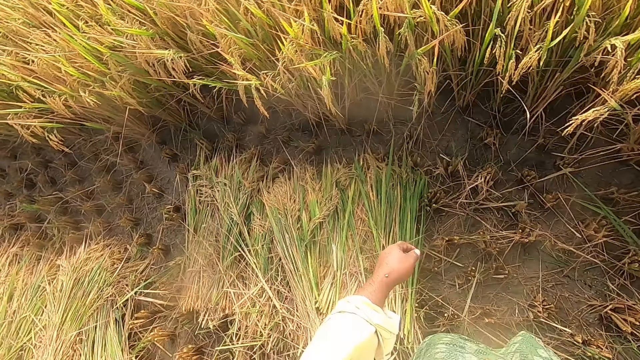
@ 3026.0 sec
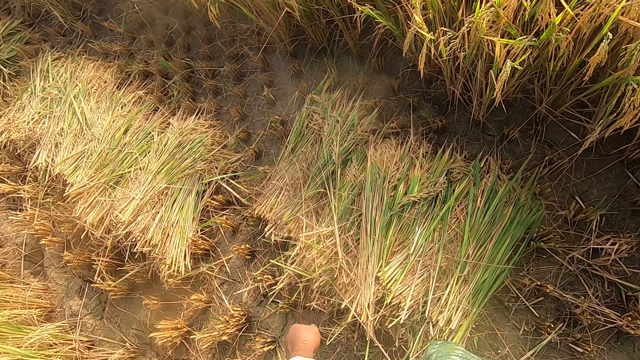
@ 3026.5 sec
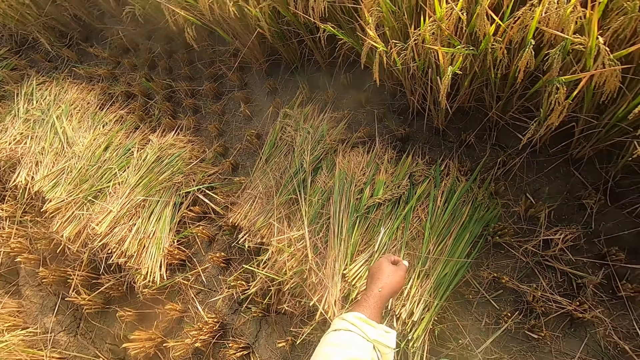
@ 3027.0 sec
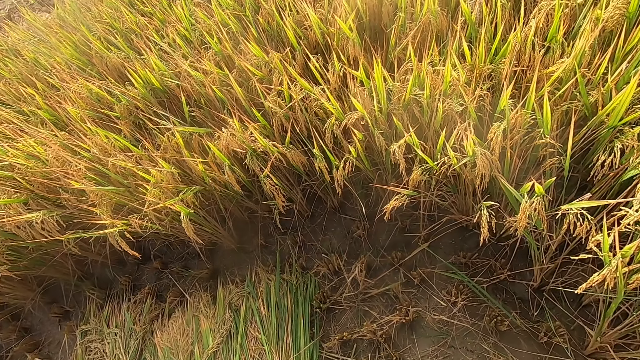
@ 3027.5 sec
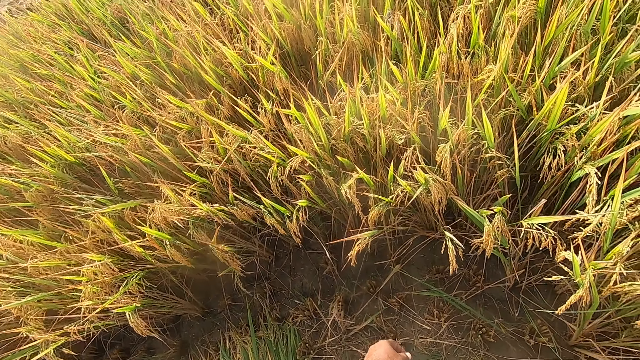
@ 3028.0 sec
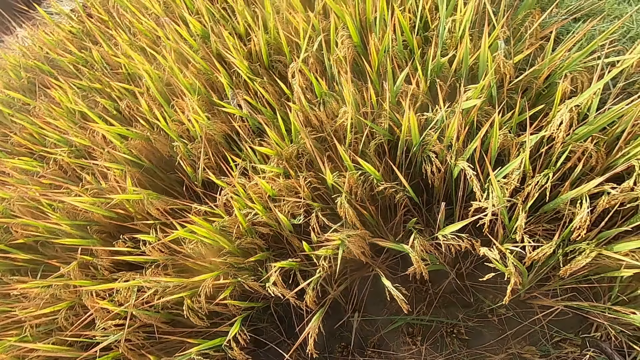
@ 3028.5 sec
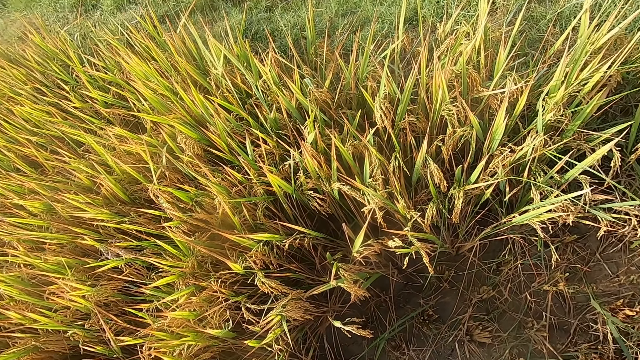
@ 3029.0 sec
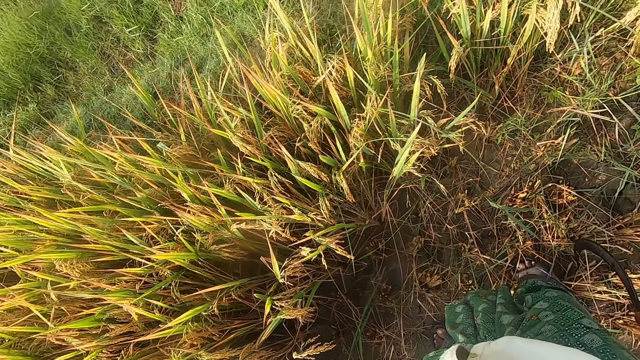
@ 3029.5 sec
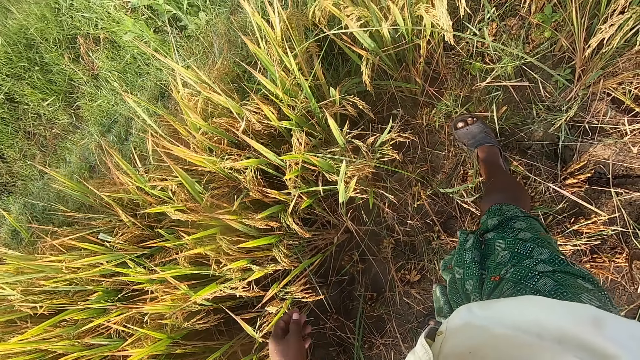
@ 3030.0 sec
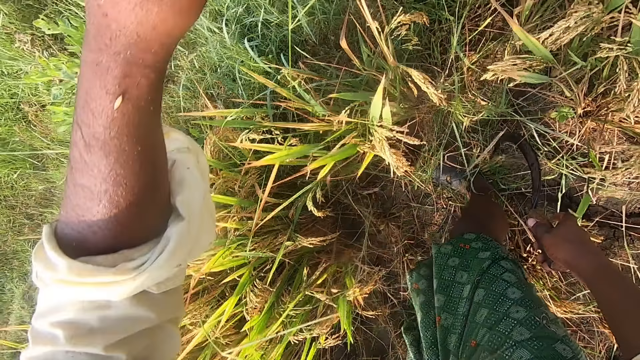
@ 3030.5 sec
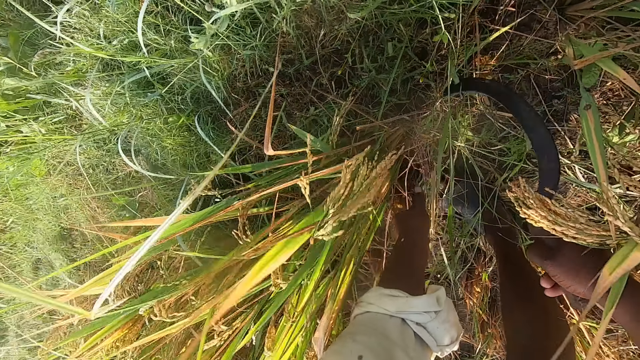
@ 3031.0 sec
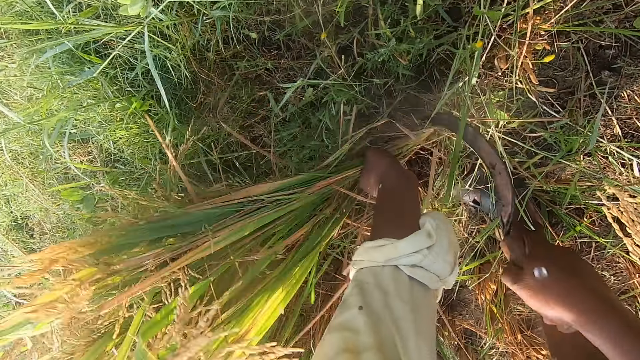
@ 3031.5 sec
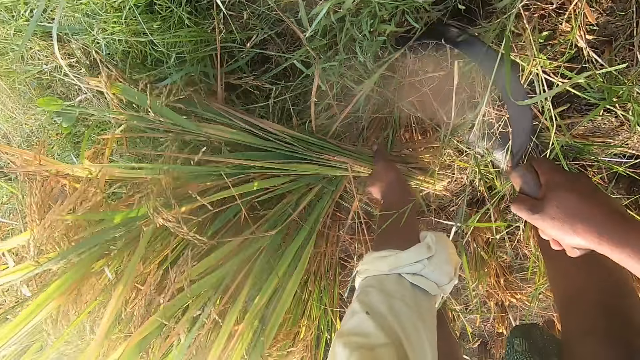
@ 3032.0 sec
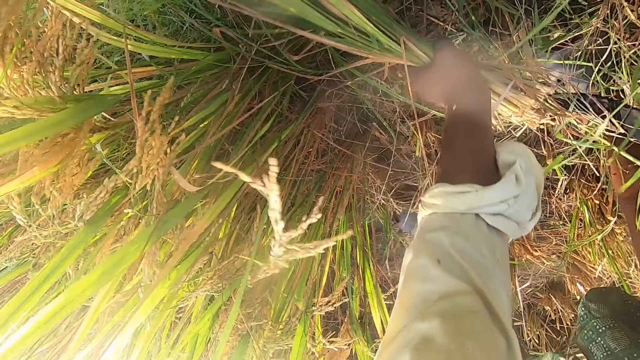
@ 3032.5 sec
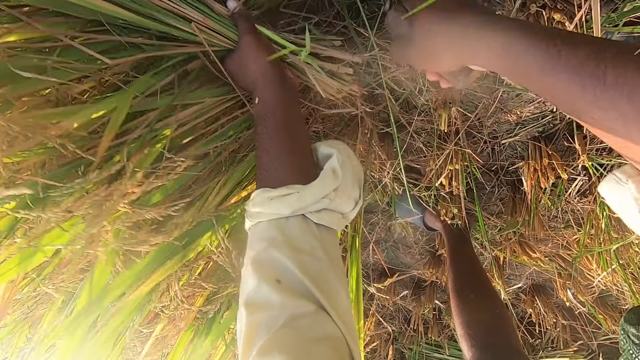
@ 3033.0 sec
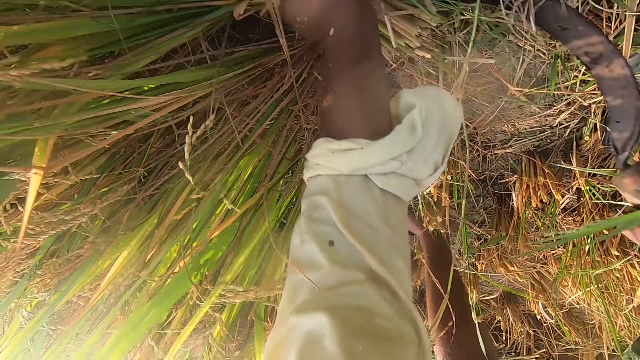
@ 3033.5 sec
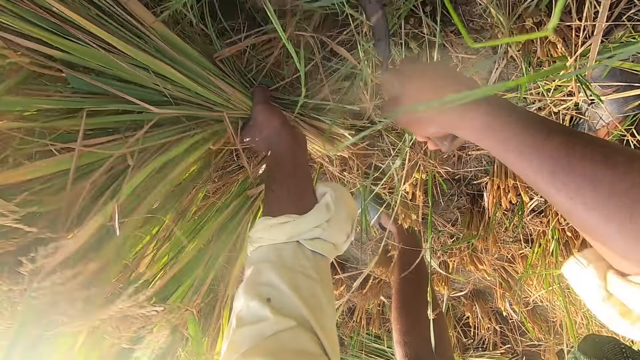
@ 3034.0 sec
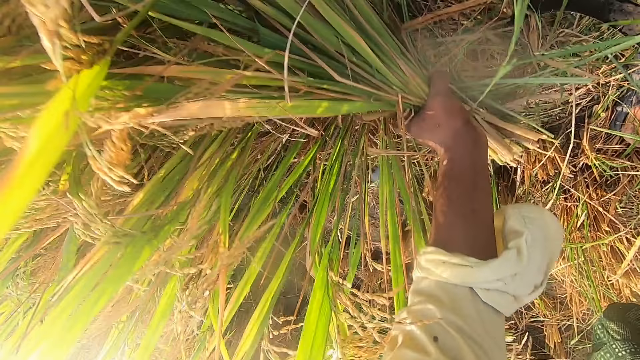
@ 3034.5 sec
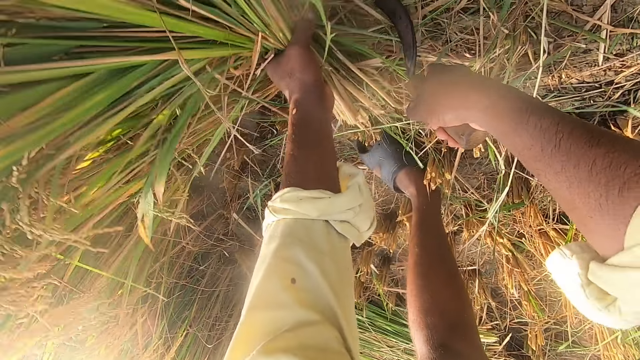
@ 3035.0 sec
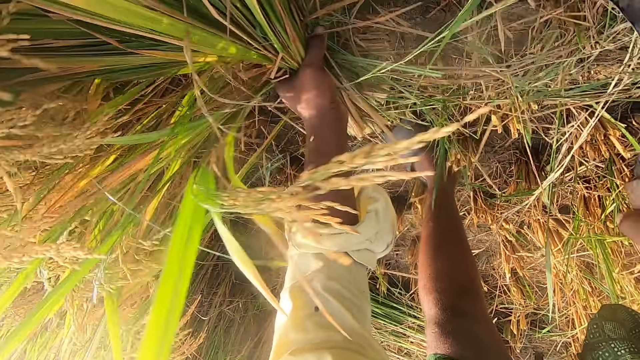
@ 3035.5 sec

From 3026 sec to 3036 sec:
The camera wearer looks around. They cut napier grass using a hand sickle tool.

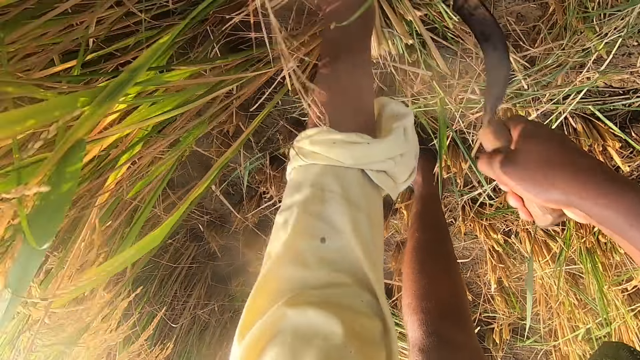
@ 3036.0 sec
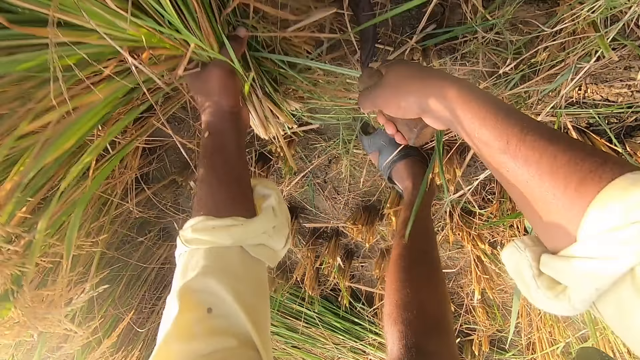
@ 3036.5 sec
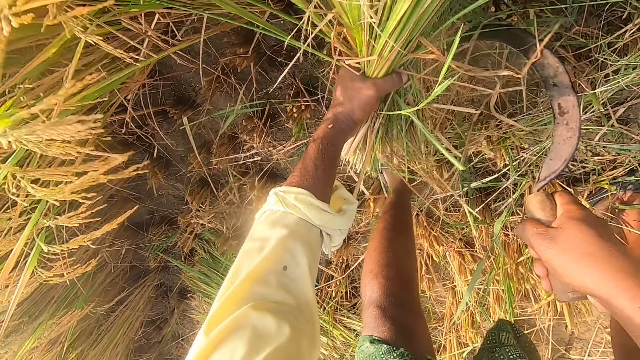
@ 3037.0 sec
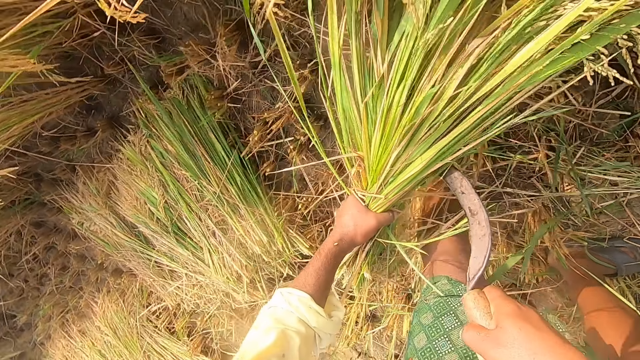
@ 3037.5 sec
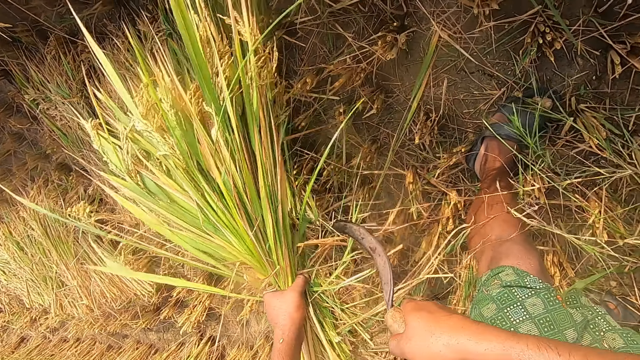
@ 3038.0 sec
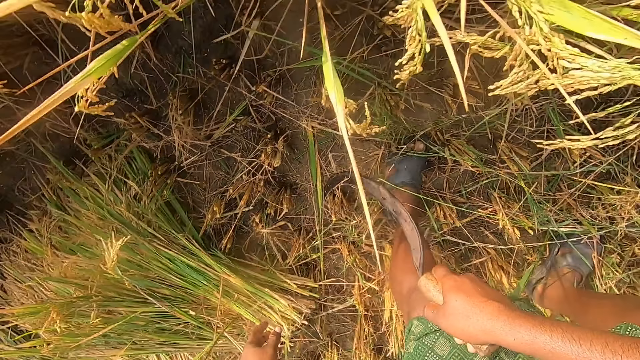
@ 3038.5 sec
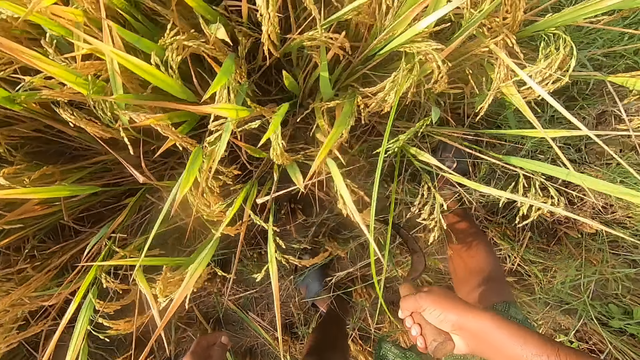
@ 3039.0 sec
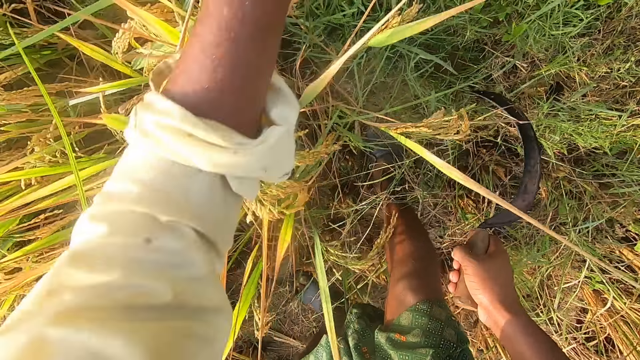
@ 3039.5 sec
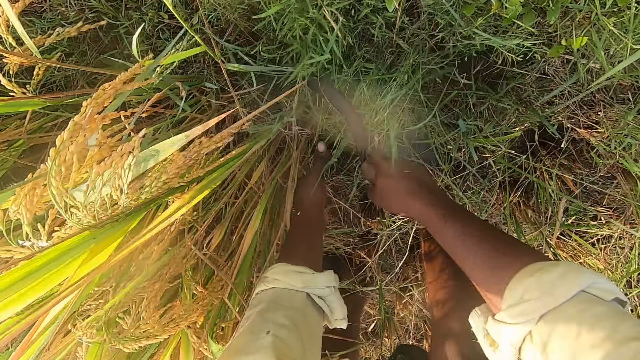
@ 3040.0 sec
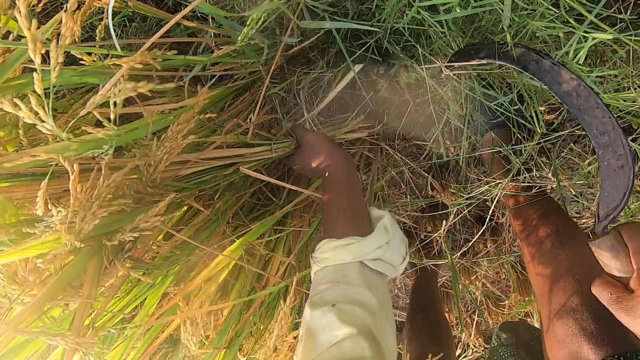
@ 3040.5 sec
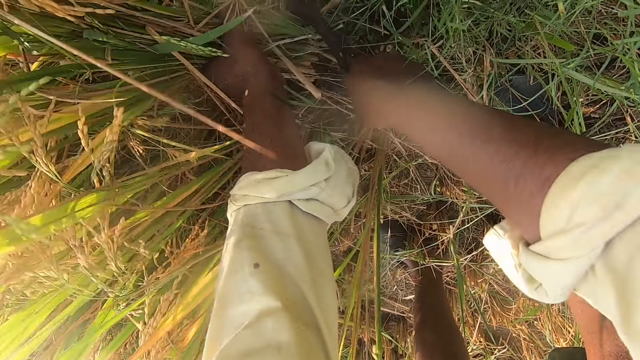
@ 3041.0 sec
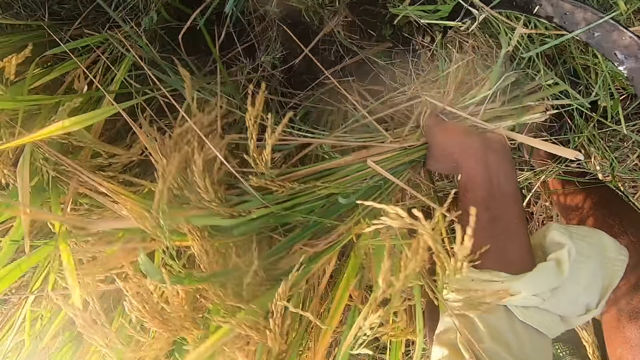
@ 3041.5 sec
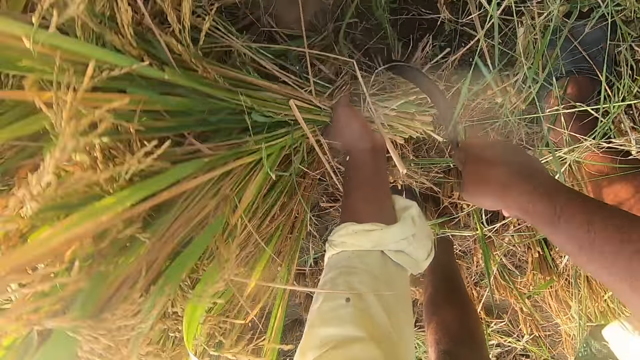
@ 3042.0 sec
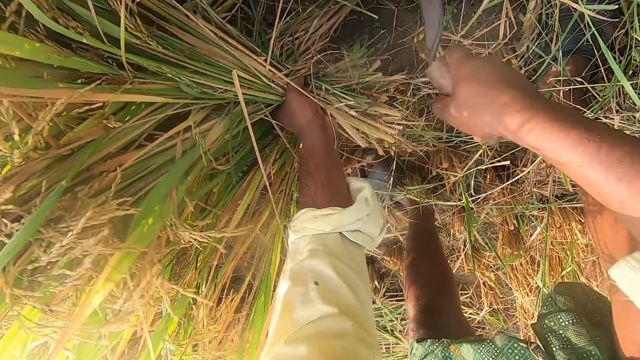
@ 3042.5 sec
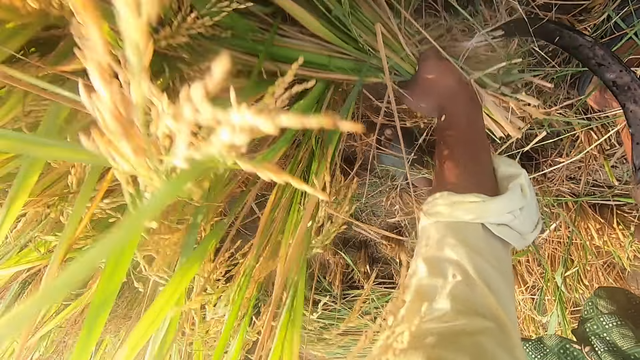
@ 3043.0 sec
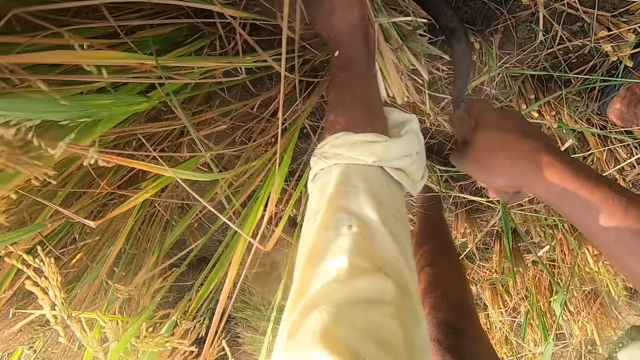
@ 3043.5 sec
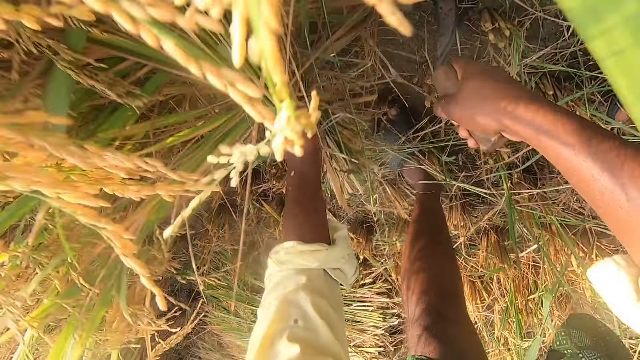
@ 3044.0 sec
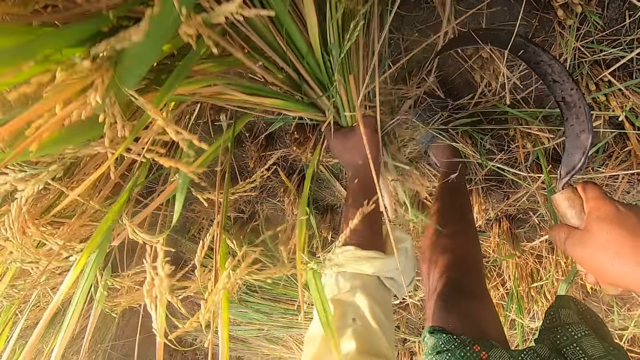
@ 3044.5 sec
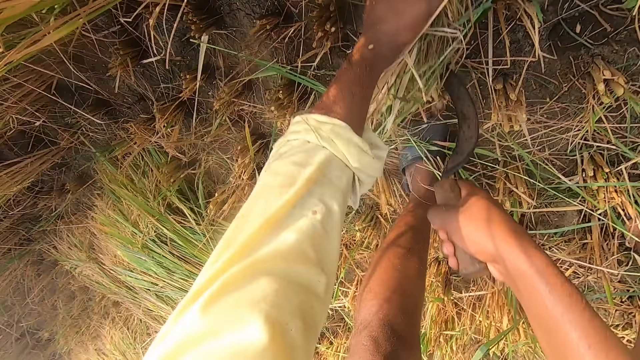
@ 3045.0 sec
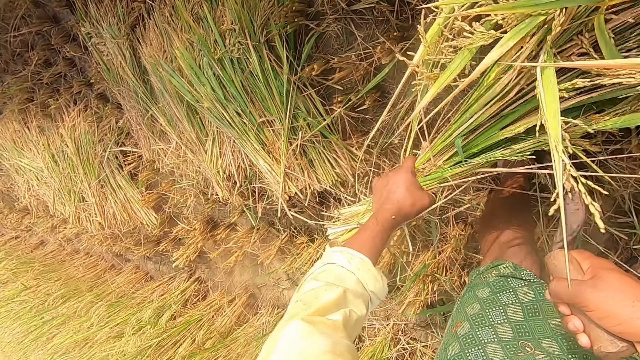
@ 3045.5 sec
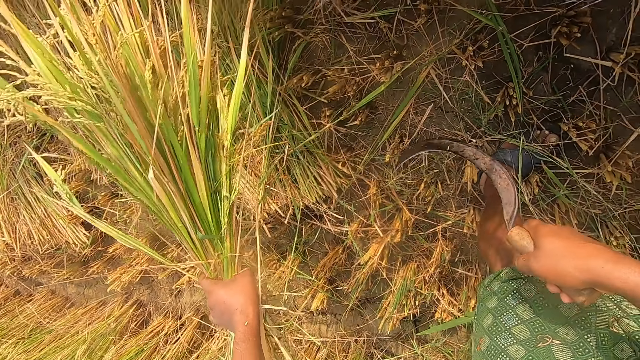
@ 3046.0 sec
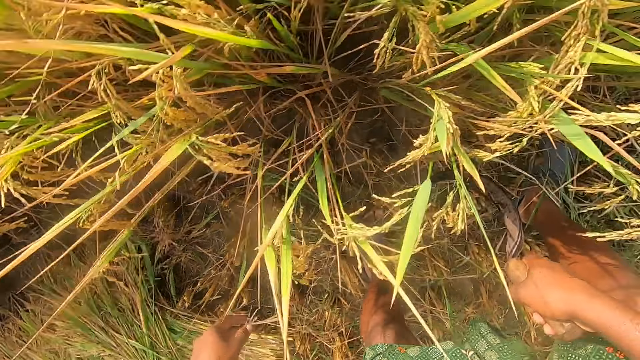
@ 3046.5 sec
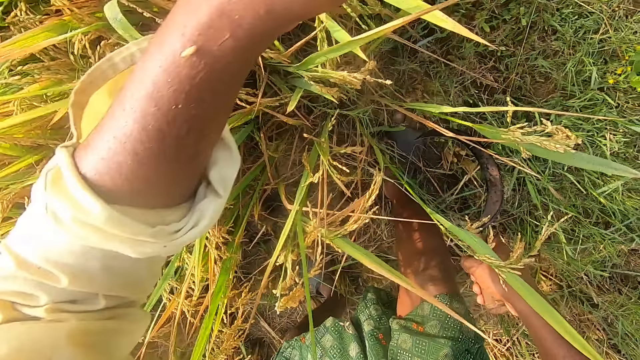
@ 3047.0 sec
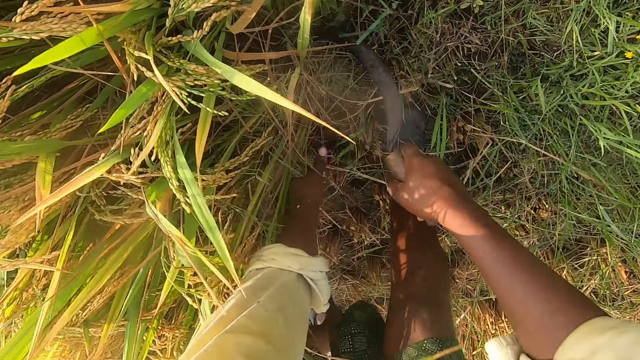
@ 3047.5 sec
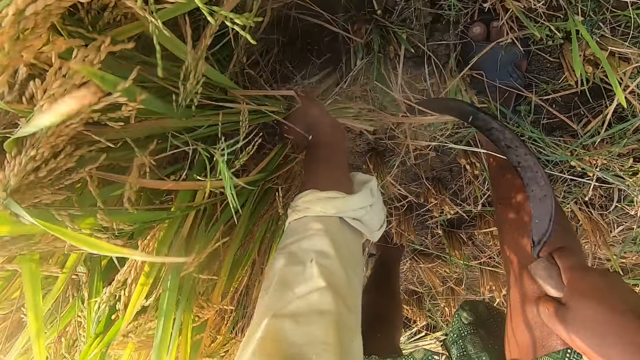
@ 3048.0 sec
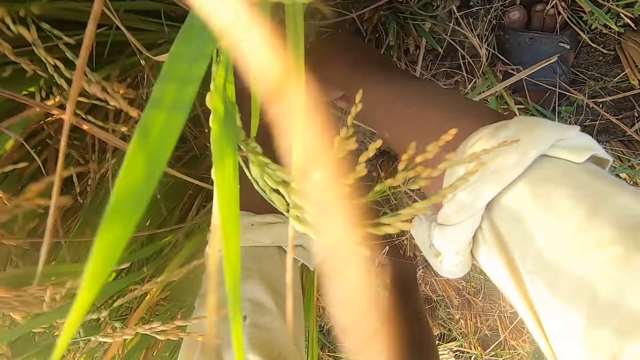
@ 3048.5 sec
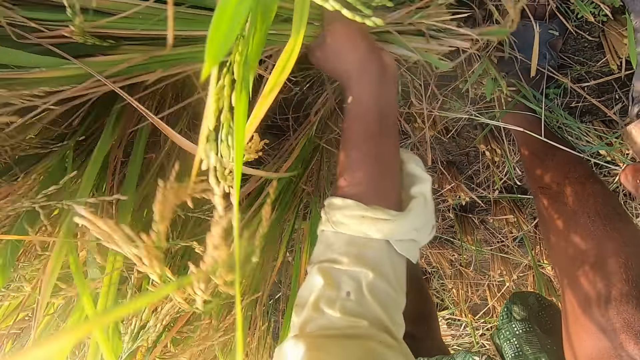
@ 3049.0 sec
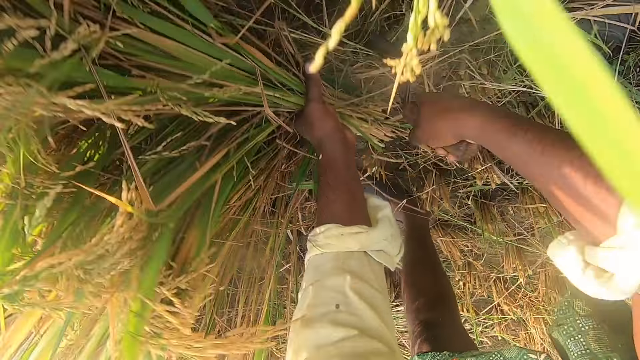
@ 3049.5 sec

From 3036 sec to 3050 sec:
The camera wearer throws the napier grass on the ground. They cut napier grass using a hand sickle tool. They throw the napier grass on the ground. They cut the napier grass using the hand sickle tool.
